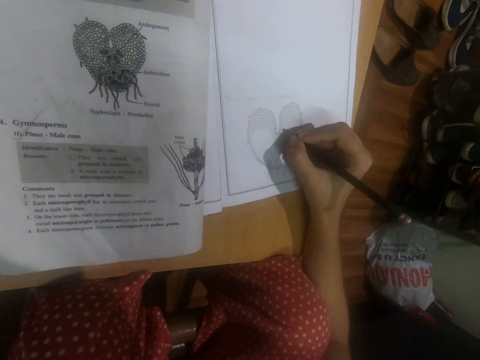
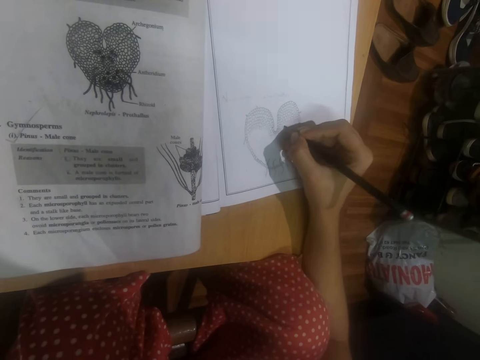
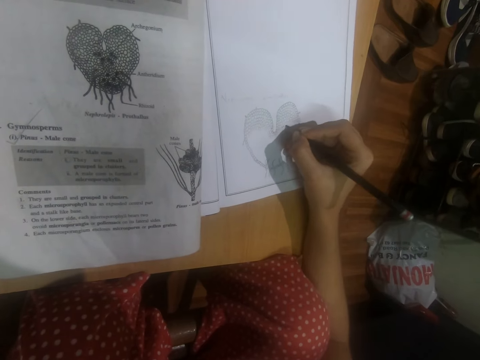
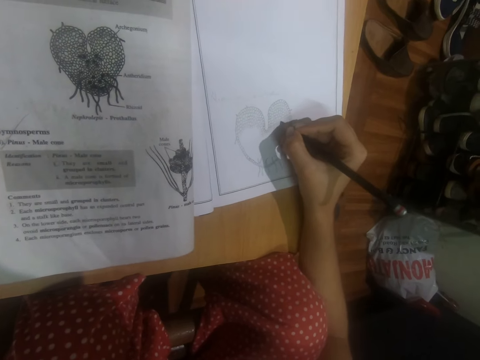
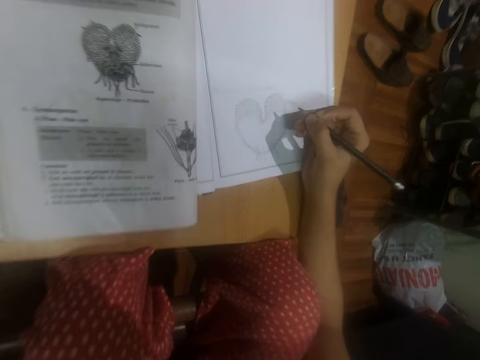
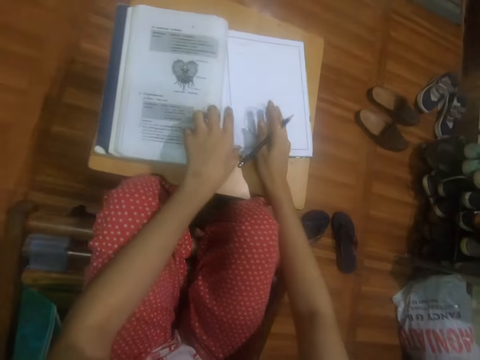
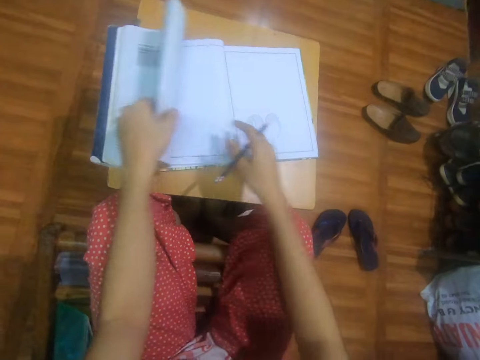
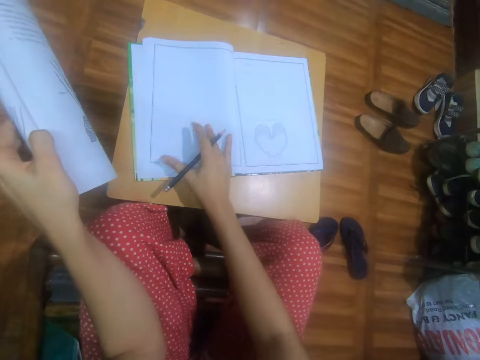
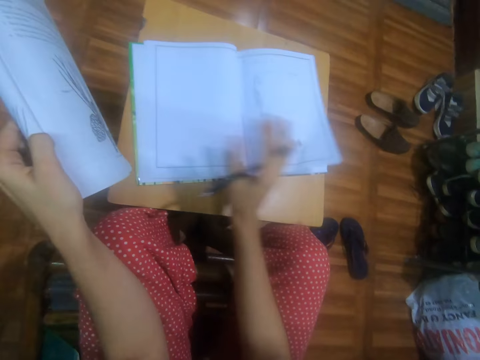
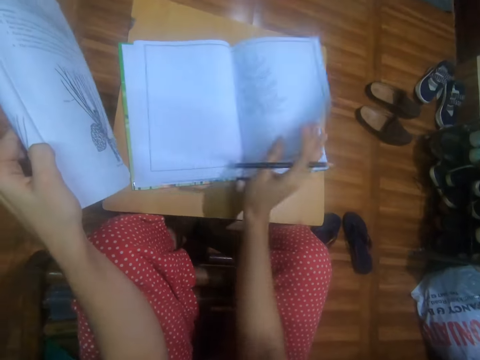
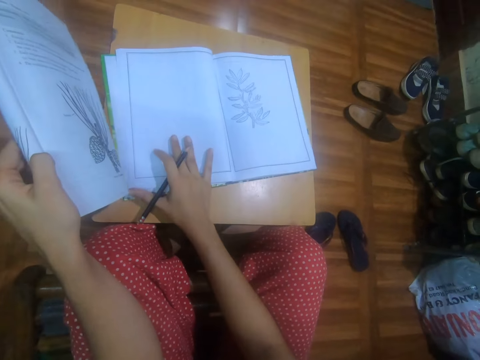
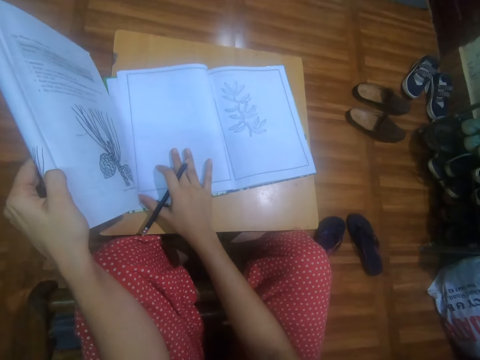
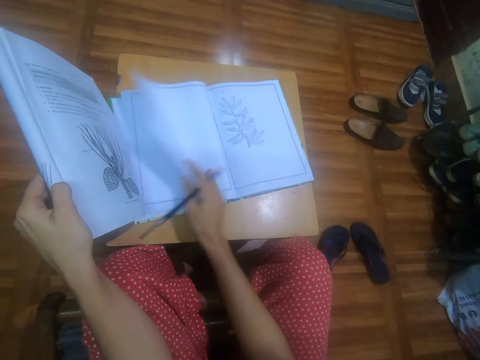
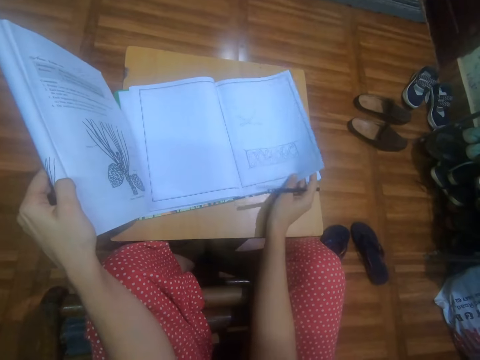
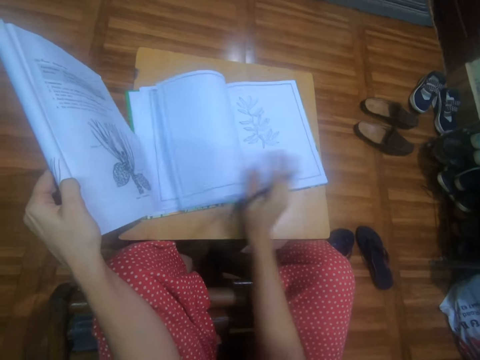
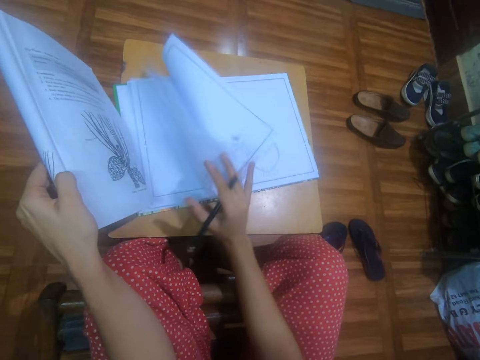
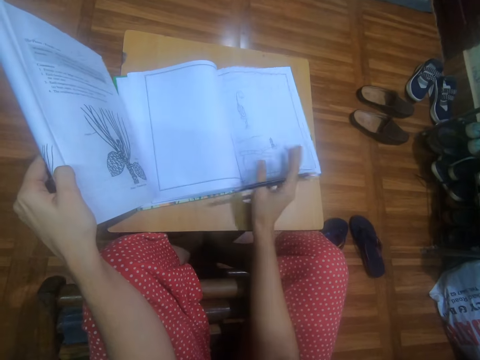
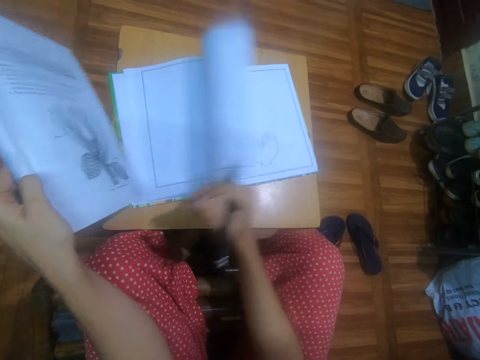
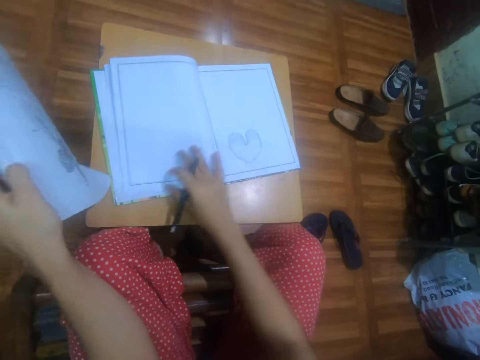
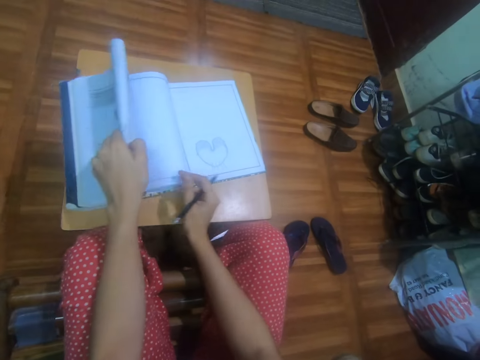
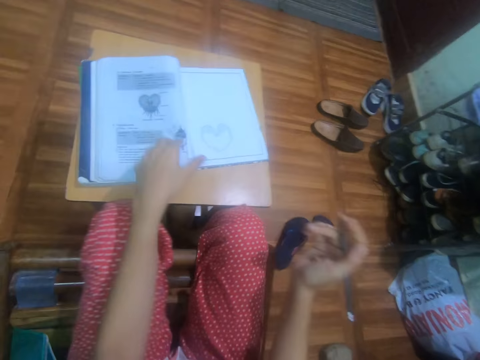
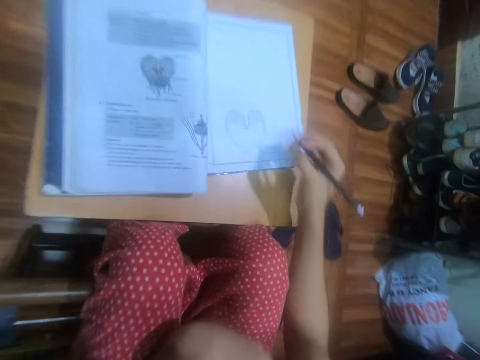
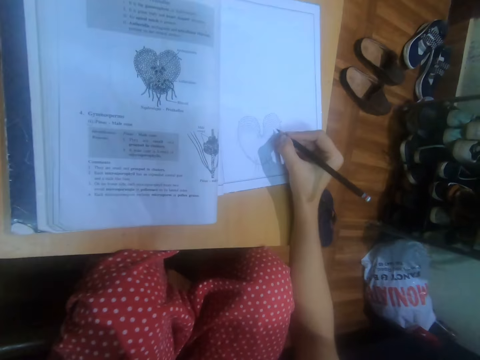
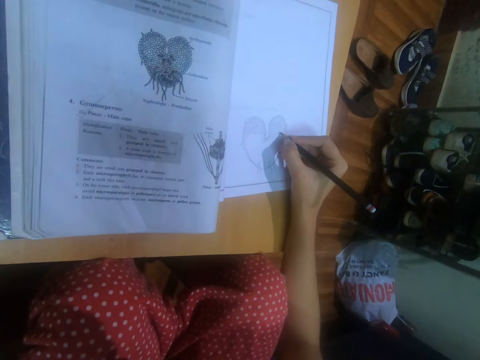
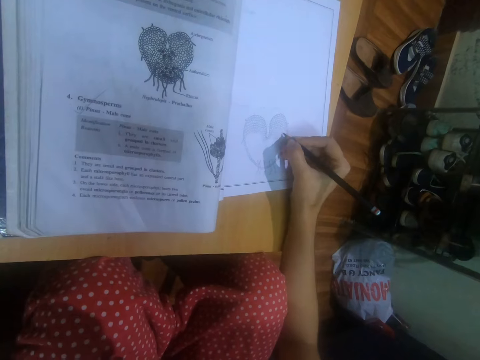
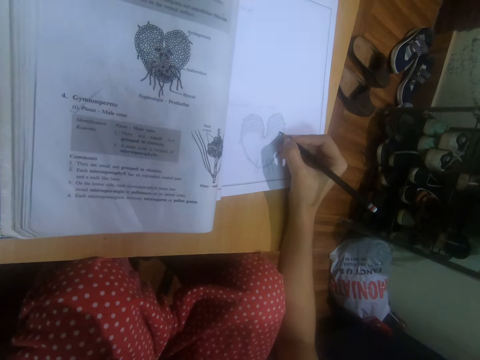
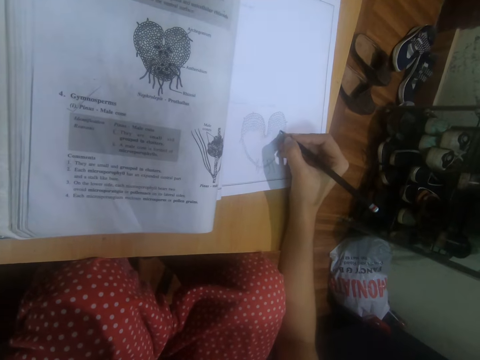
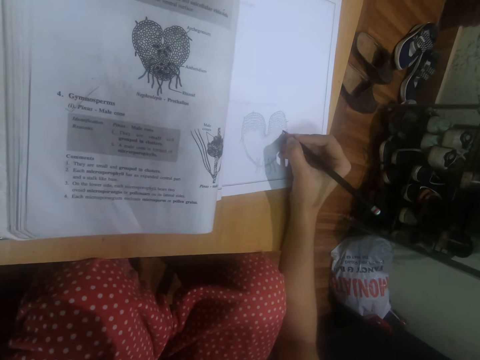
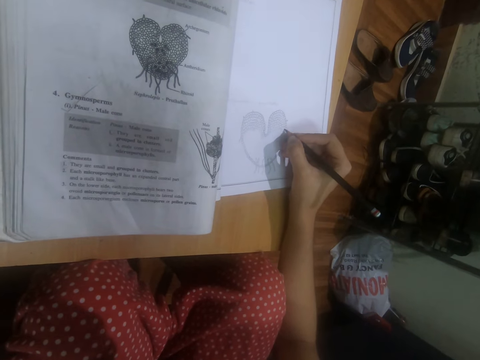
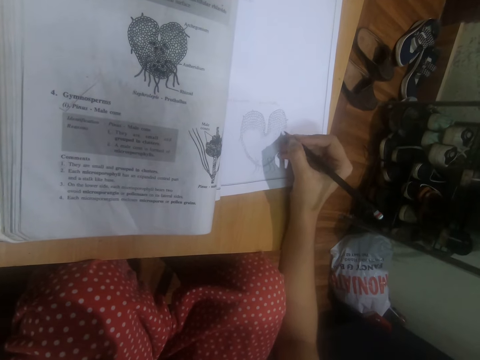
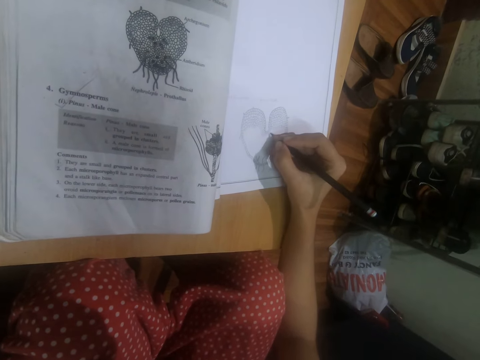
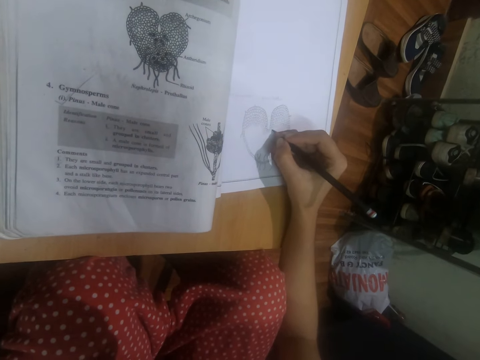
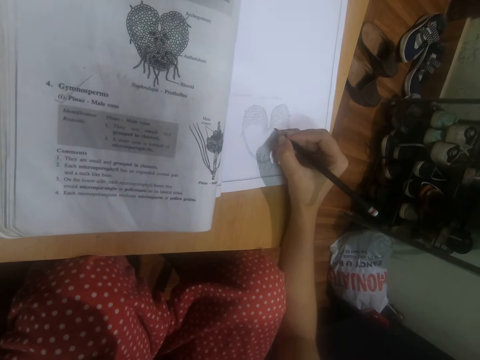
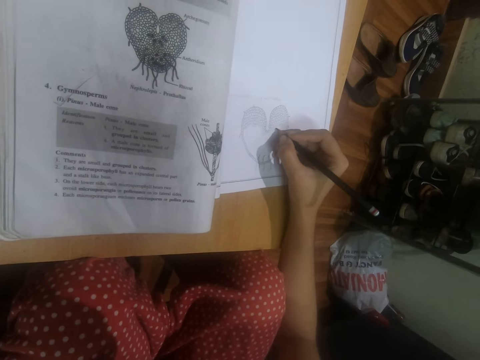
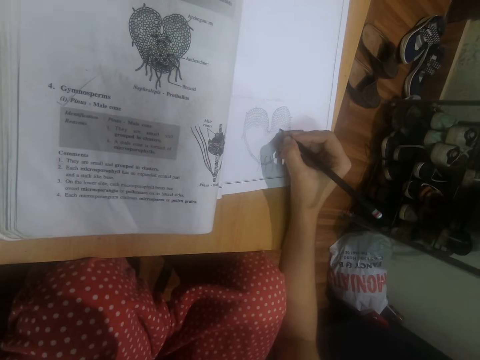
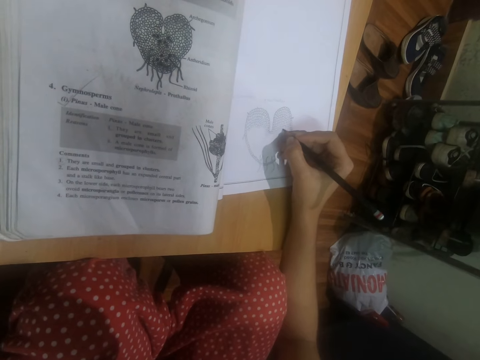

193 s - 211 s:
The camera wearer moves her right hand on the book on the table. She picks the textbook from the table with her left hand. She opens a page of the book with her right hand. She drops the page of the book with her right hand. She opens a page of the book with her right hand. She drops the page of the book with her right hand. She places her right hand on the book on the table. She opens a page of the book with her right hand. She flips the page of the textbook on the book with her right hand. She does so again. She places her right hand on the book on the table. She drops the textbook on the book on the table with her left hand. She places her left hand under her chin. She places her right hand on the table. She draws a diagram on the book on the table with the pencil in her right hand.

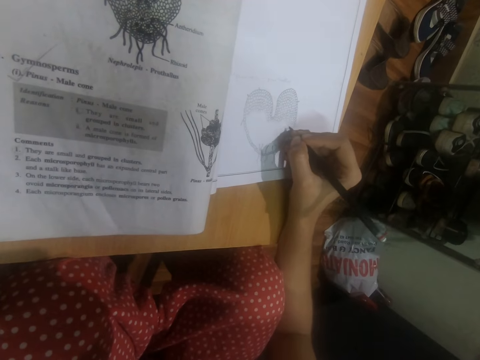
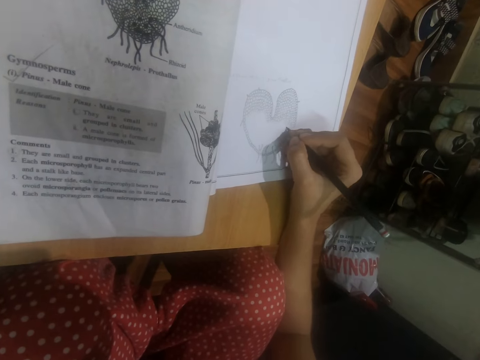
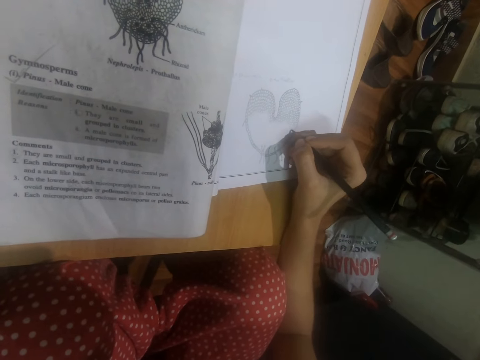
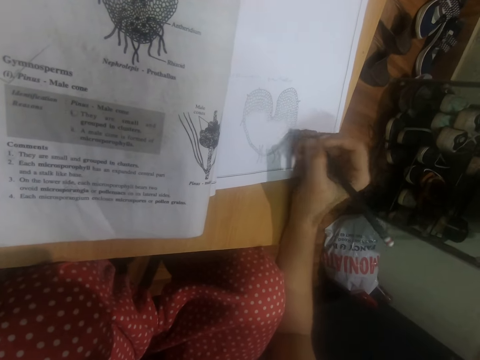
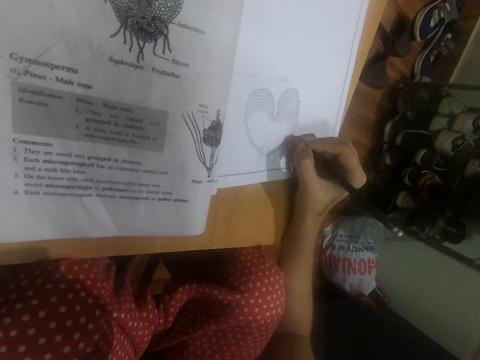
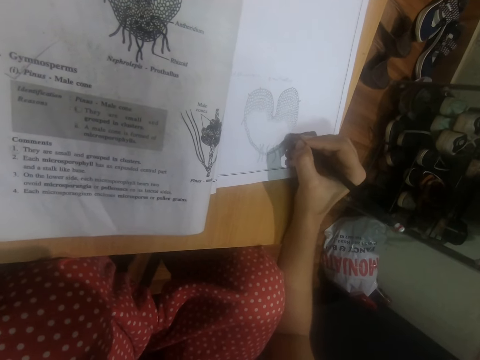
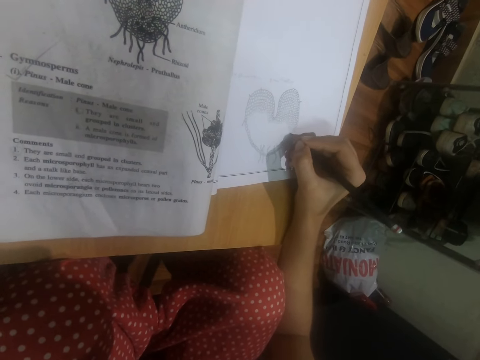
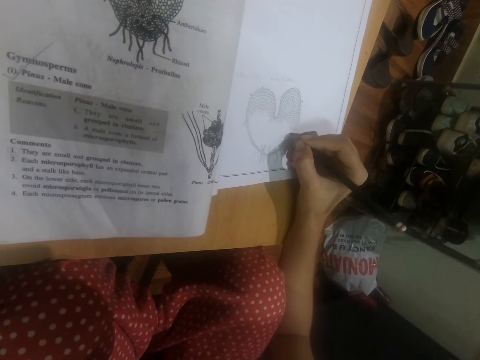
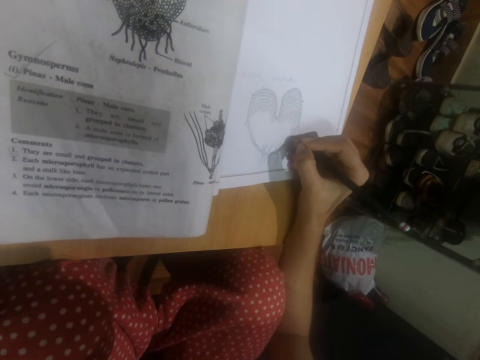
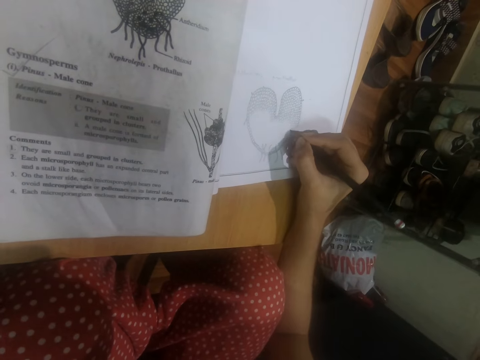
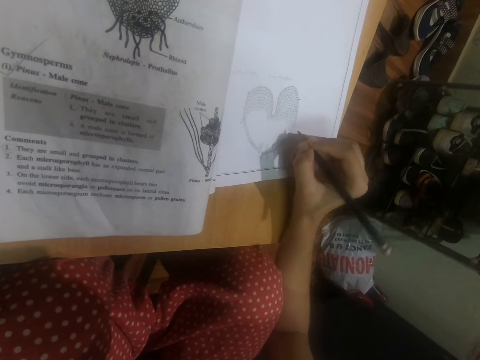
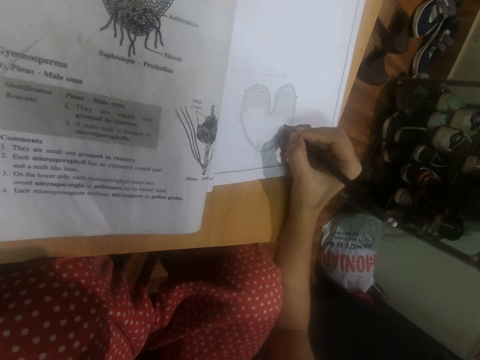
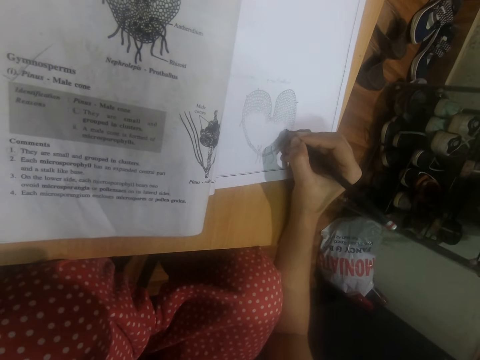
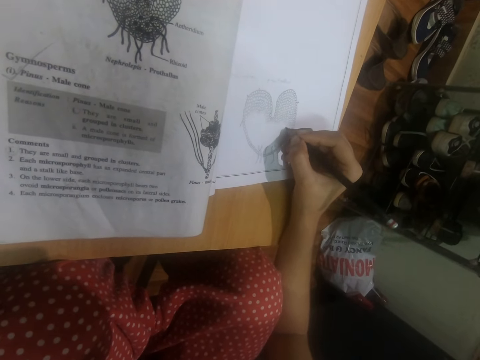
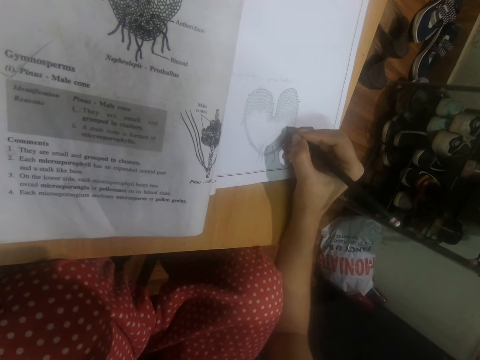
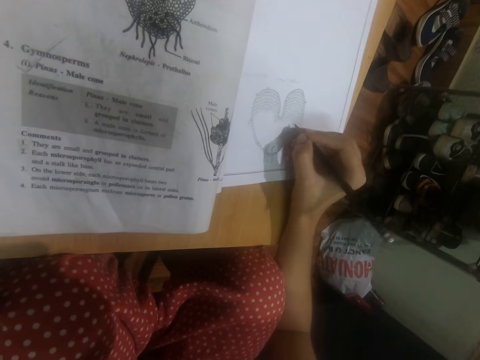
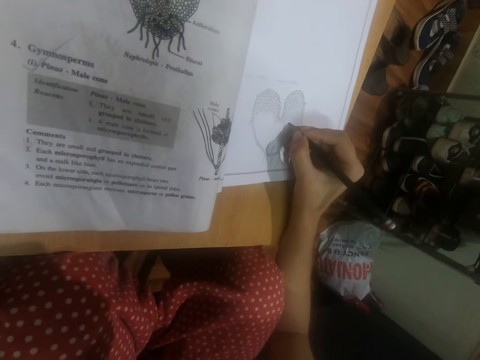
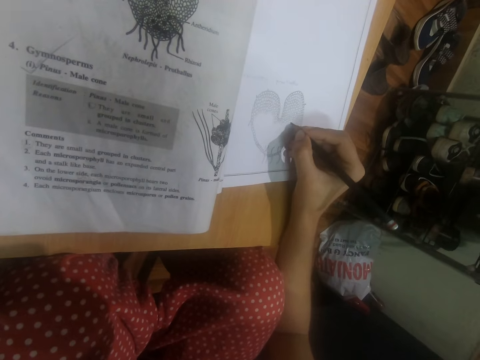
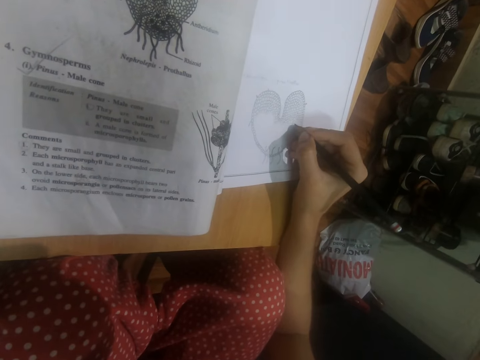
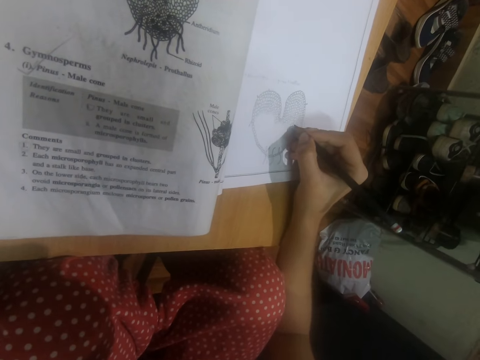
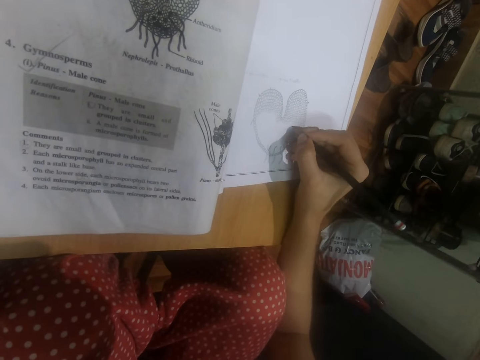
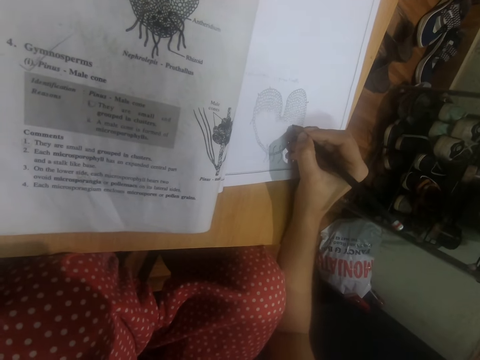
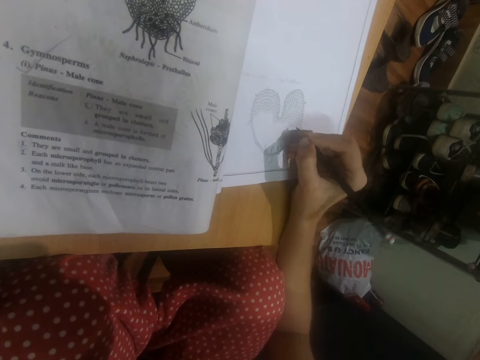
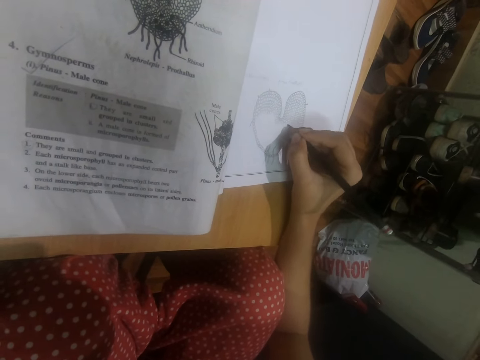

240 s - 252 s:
The camera wearer adjusts the pencil in her right hand. She draws on the book on the table with the pencil in her right hand.
